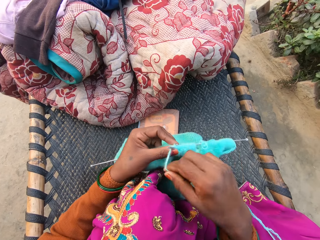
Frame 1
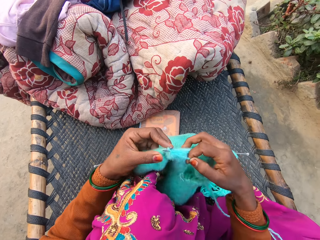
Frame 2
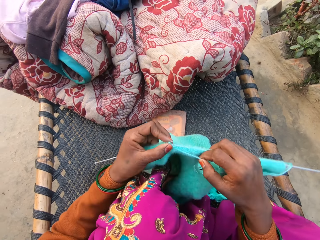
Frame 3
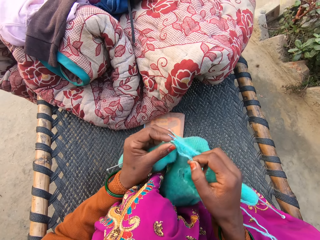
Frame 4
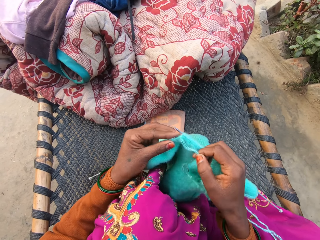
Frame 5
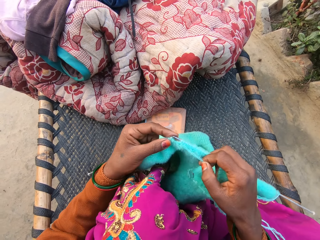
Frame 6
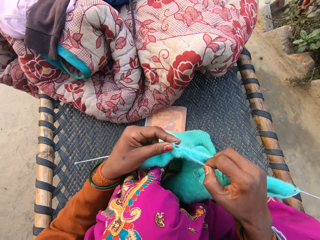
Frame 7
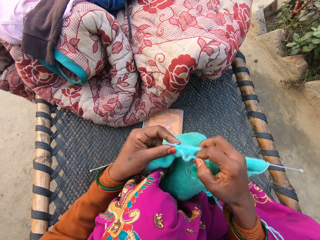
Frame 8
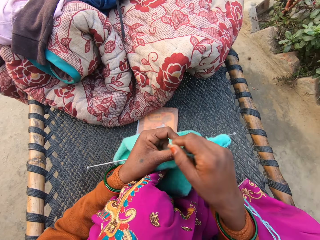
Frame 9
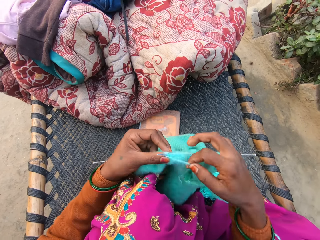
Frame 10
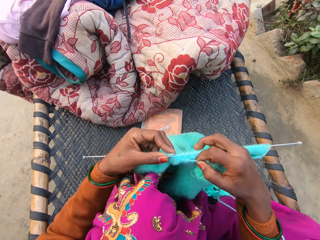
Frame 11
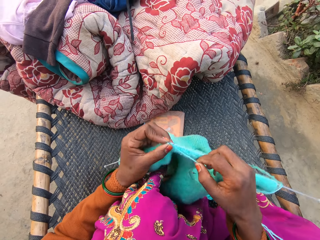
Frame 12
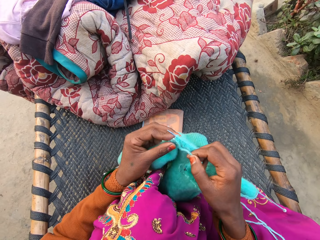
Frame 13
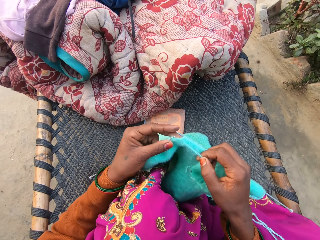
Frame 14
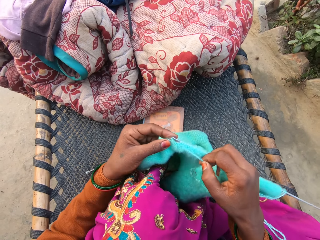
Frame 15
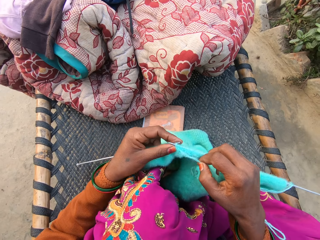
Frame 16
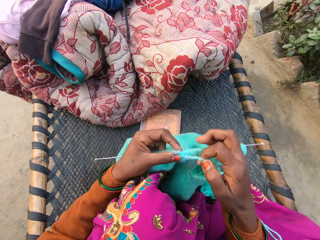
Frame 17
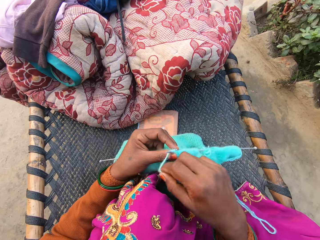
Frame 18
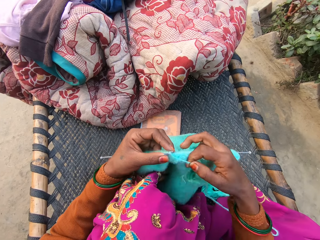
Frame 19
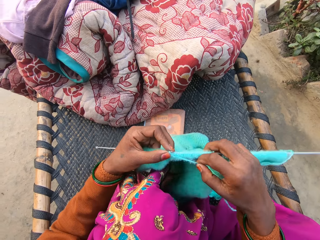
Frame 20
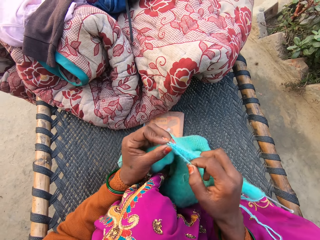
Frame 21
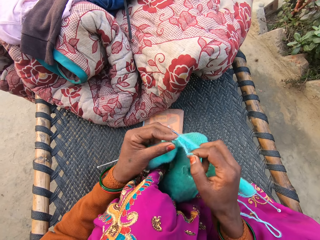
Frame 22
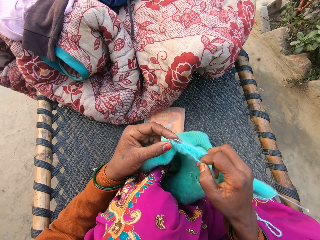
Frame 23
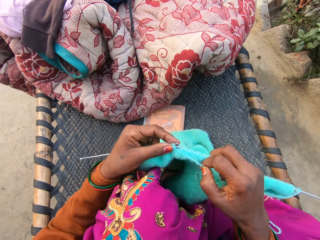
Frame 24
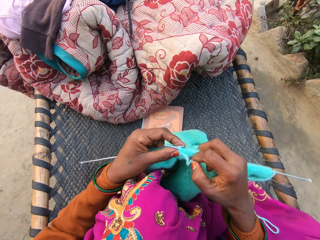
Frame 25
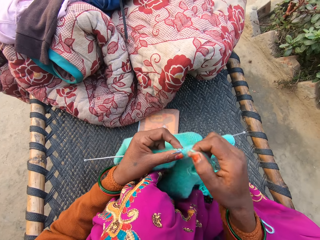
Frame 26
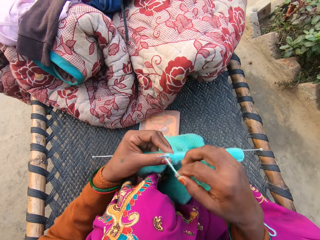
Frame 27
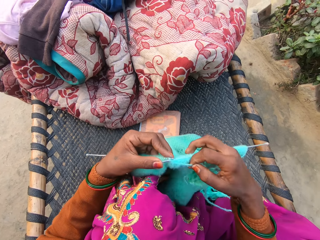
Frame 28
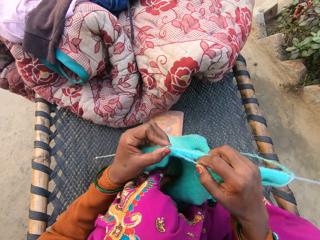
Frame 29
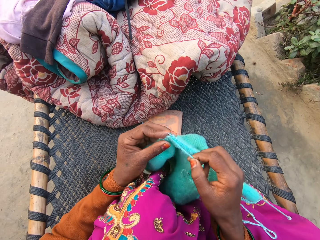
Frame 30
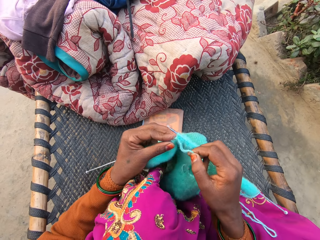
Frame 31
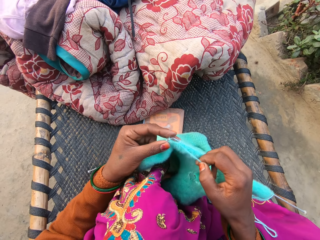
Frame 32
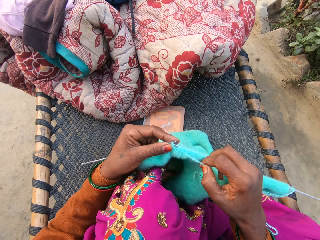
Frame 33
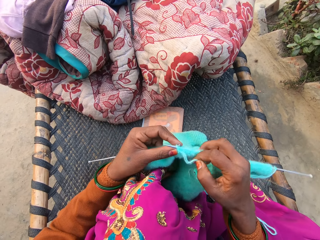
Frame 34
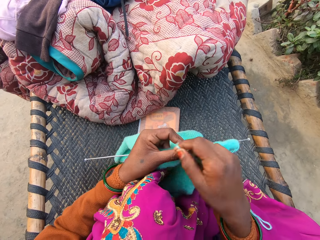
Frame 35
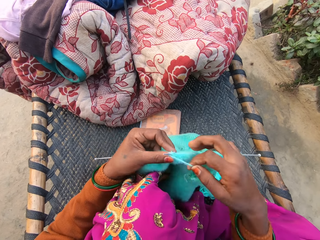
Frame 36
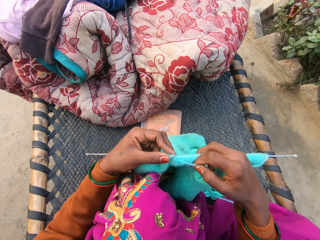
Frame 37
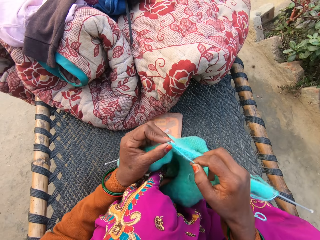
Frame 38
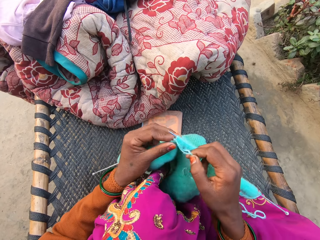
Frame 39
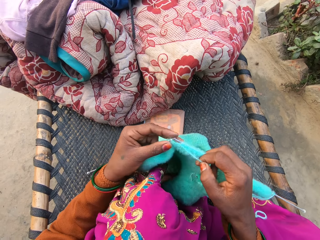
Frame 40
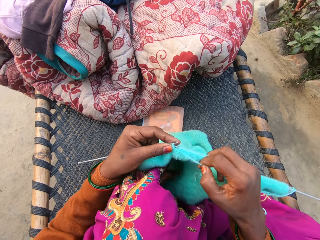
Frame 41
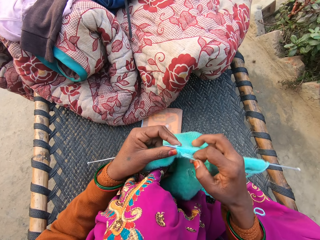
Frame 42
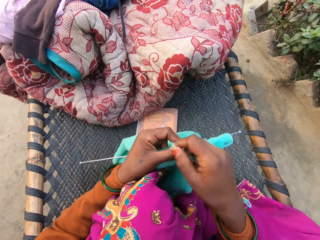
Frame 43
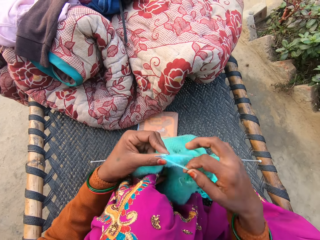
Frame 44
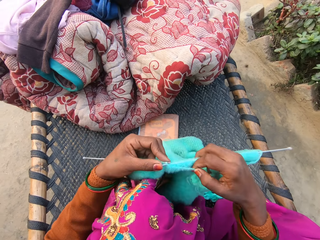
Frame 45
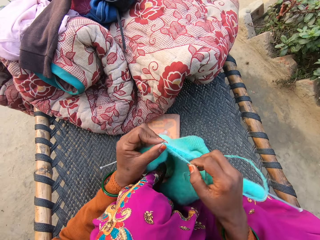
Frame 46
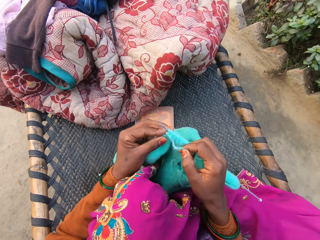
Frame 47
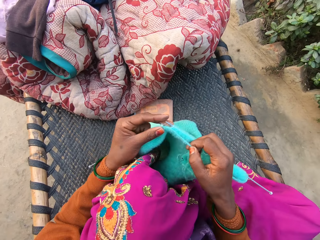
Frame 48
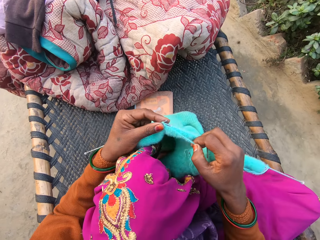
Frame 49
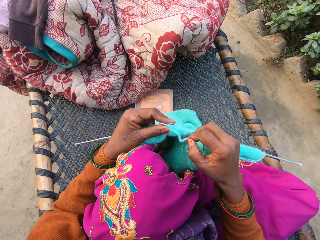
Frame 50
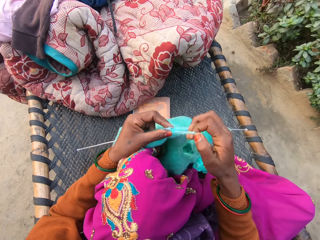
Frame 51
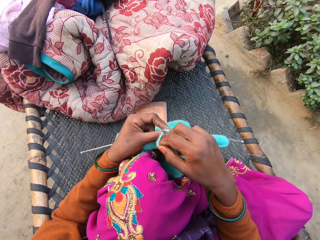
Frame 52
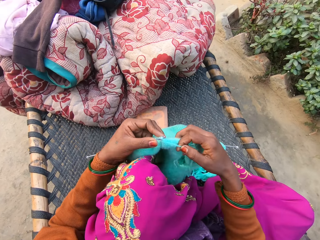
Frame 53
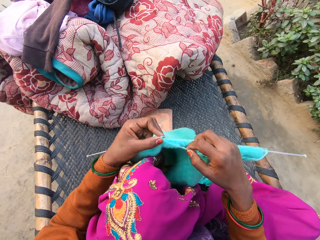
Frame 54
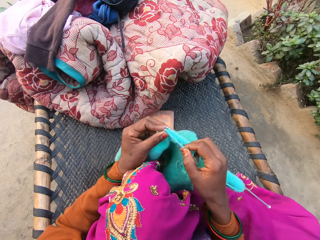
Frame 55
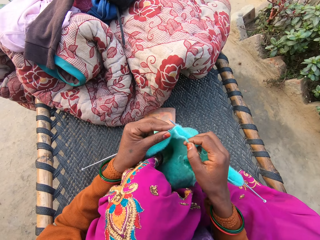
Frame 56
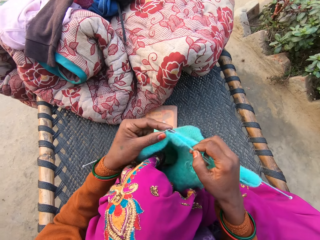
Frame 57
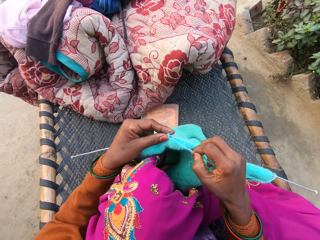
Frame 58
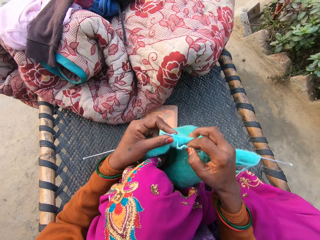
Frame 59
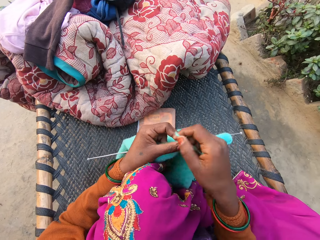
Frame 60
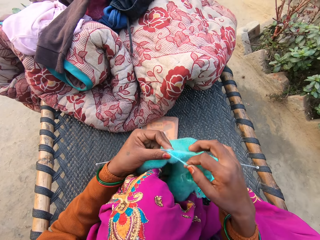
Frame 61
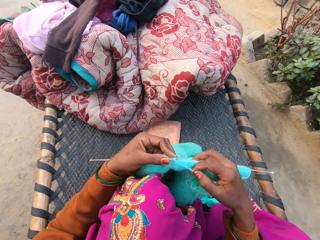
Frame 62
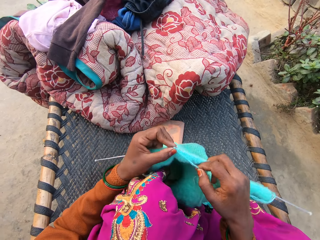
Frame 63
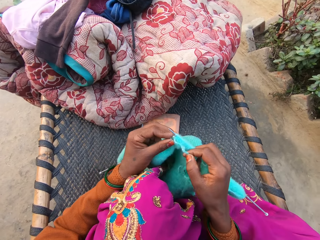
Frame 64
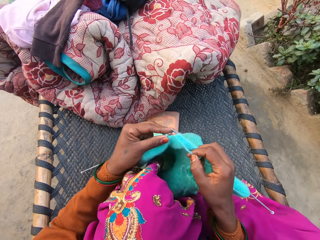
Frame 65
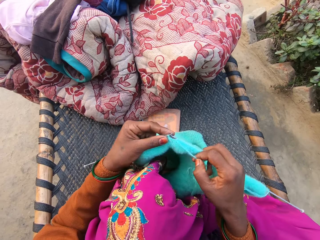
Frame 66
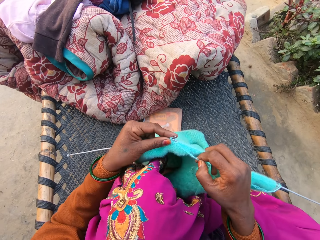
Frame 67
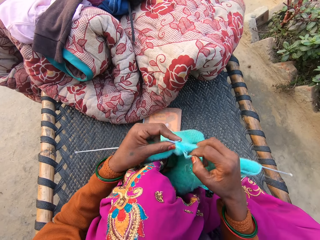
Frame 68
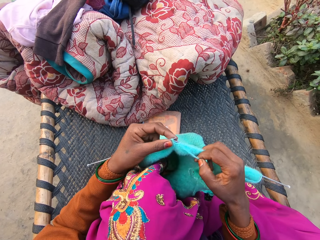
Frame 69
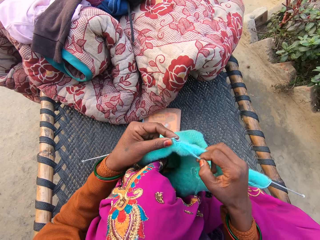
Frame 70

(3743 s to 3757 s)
The camera wearer turns round the thread. They knit a woolen cloth. They turn round the thread. They knit the woolen cloth. They turn round the thread. They knit the woolen cloth. They turn round the thread. They knit the woolen cloth. They turn round the thread. They knit the woolen cloth. They turn round the thread. They knit the woolen cloth. They turn round the thread. They knit the woolen cloth. They turn round the thread. They knit the woolen cloth.

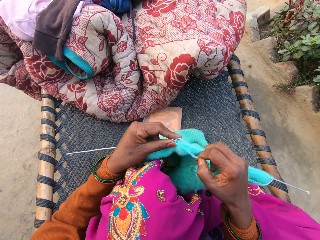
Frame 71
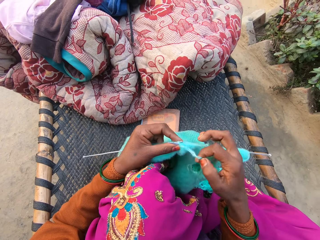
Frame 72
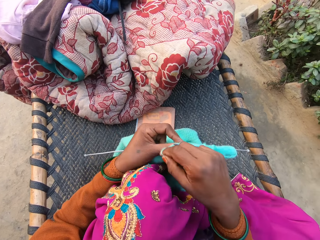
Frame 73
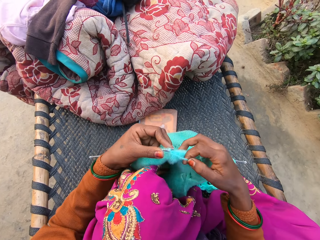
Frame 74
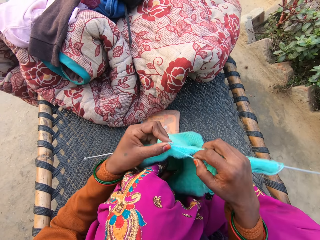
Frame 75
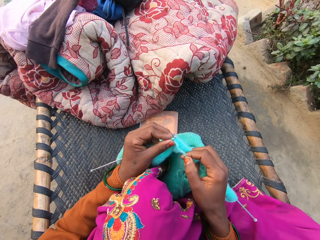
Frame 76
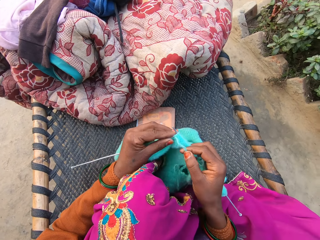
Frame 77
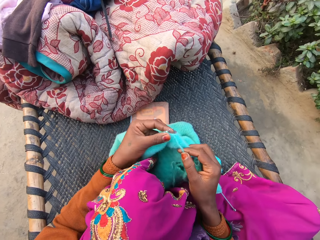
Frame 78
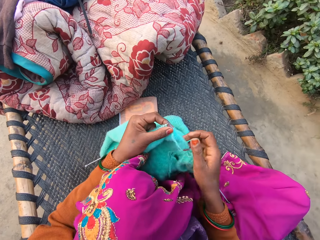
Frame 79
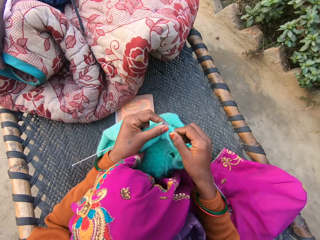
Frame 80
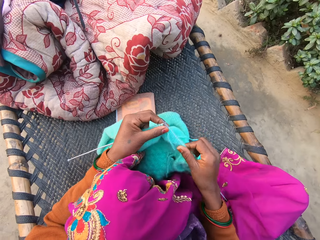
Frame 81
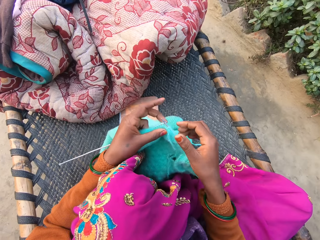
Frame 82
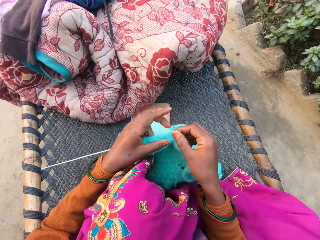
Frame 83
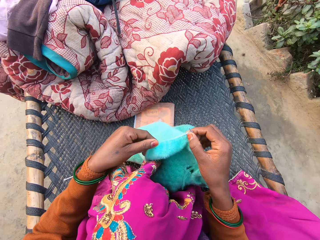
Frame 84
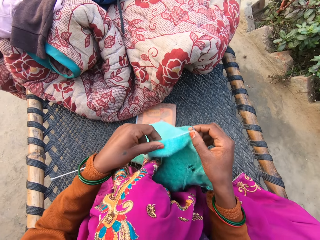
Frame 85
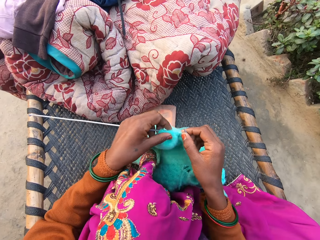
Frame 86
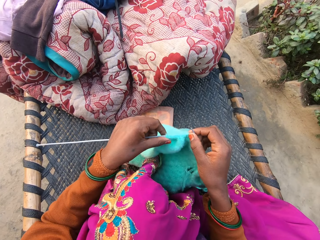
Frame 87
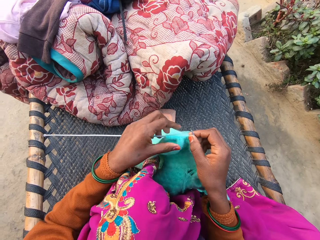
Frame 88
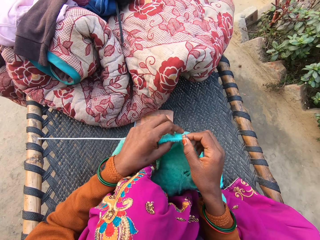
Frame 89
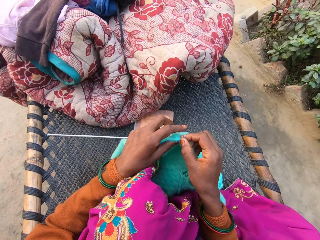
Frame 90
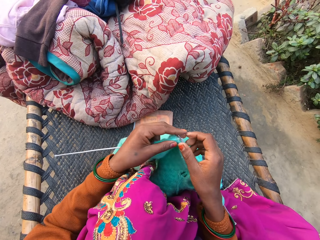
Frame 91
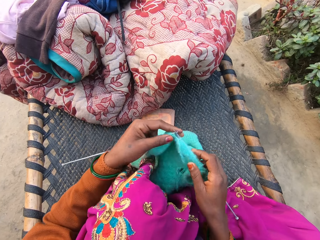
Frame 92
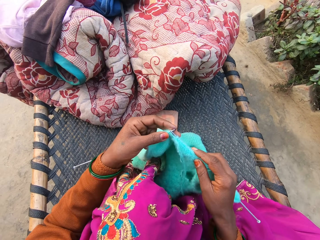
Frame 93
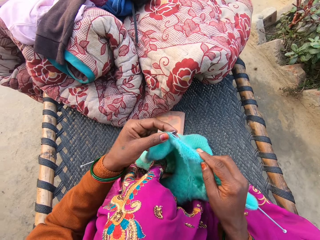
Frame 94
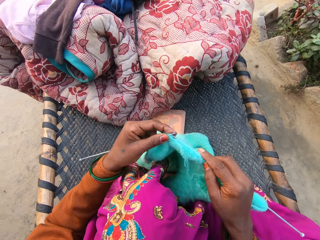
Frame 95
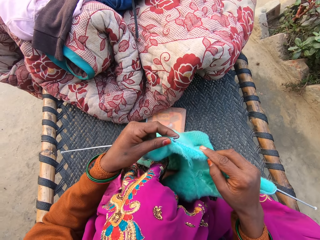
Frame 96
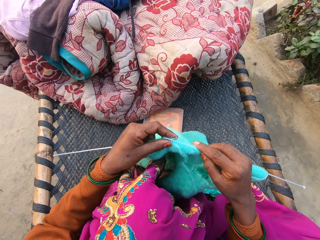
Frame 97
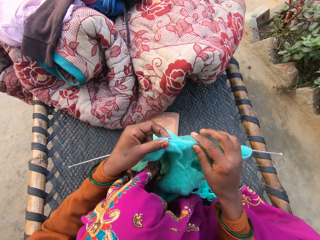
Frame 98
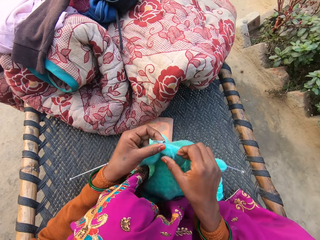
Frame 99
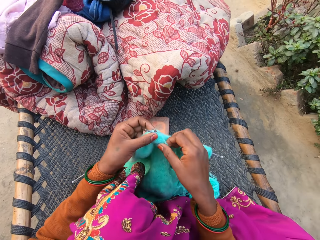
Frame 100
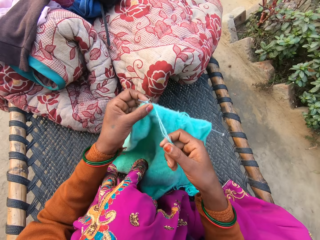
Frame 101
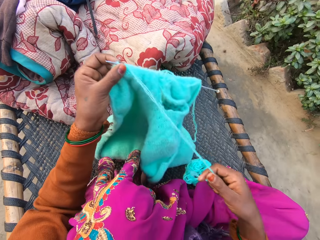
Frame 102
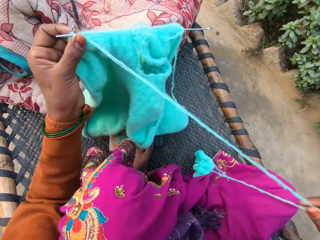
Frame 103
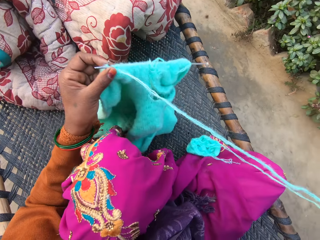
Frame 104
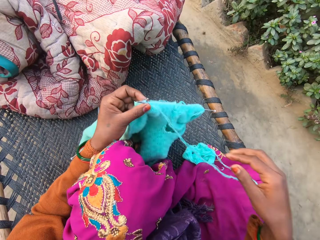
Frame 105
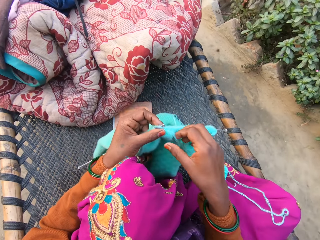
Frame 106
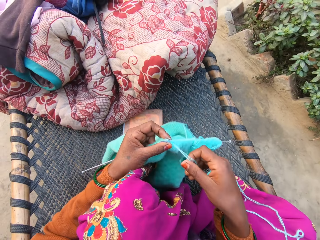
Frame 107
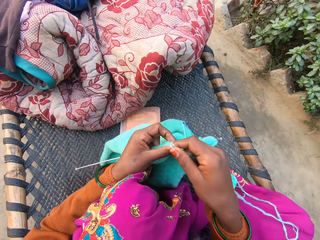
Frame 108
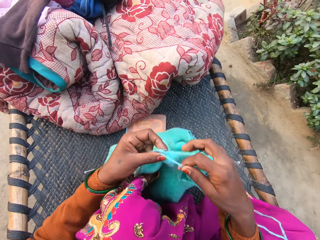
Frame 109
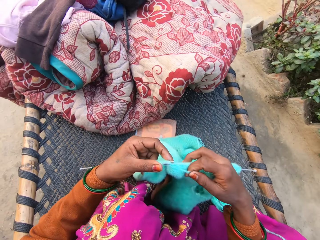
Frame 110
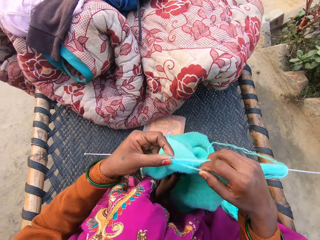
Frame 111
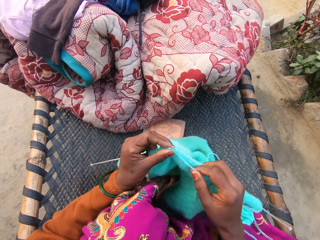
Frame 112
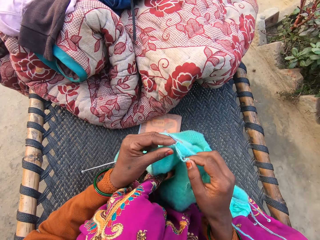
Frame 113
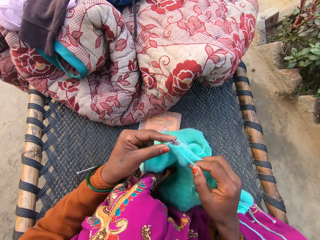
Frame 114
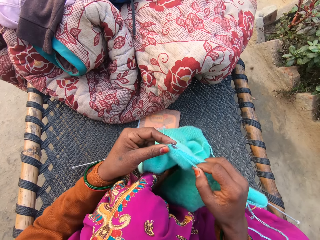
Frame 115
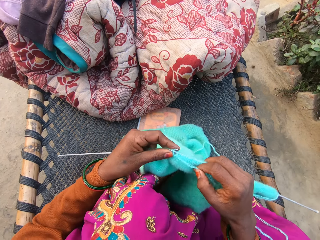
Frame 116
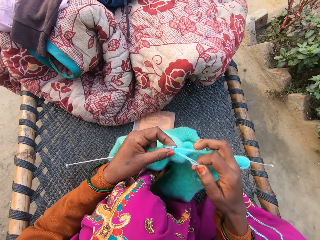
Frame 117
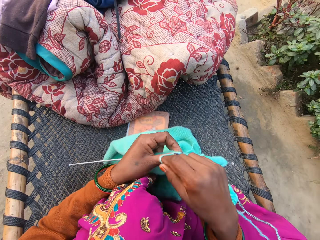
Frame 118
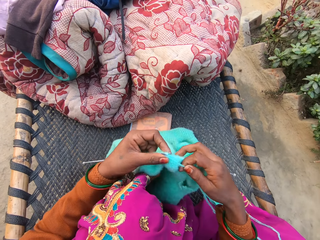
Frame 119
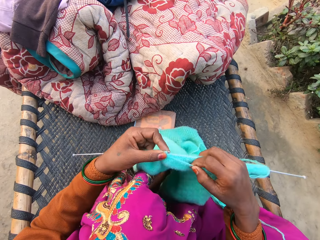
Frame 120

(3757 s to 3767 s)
The camera wearer turns round the thread. They knit a woolen cloth. They pull the woolen cloth. They knit the woolen cloth. They straighten the thread. They turn round the thread. They knit the woolen cloth. They turn round the thread.
